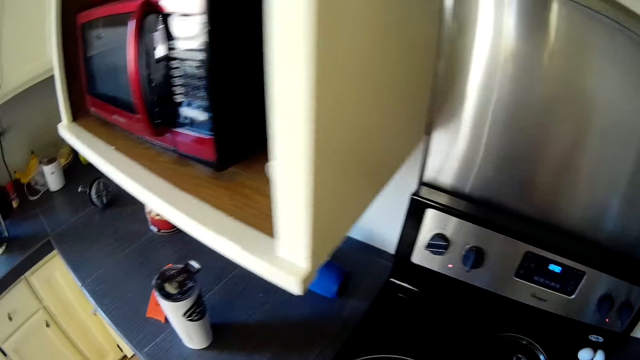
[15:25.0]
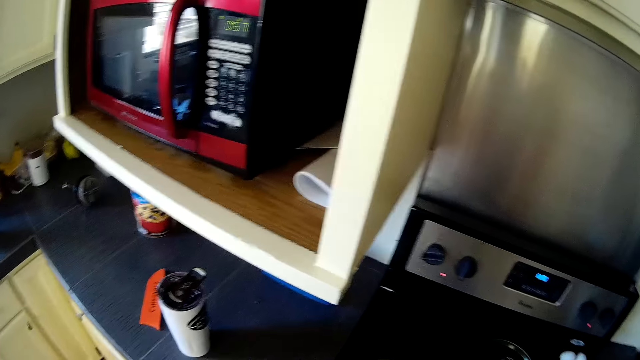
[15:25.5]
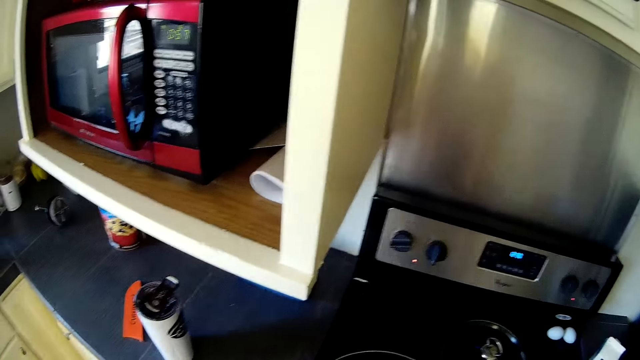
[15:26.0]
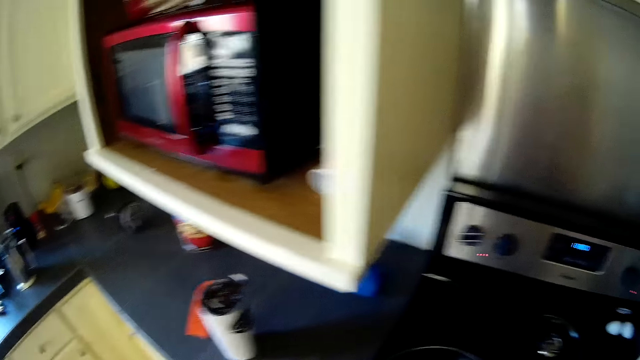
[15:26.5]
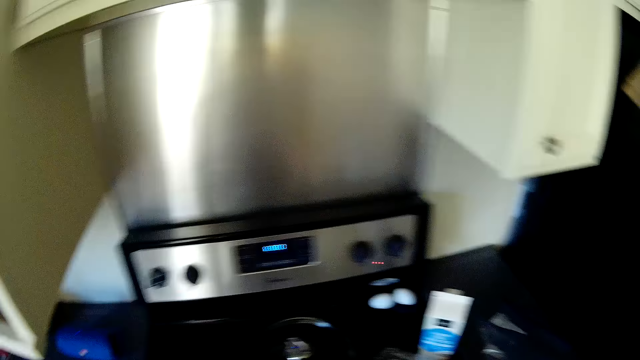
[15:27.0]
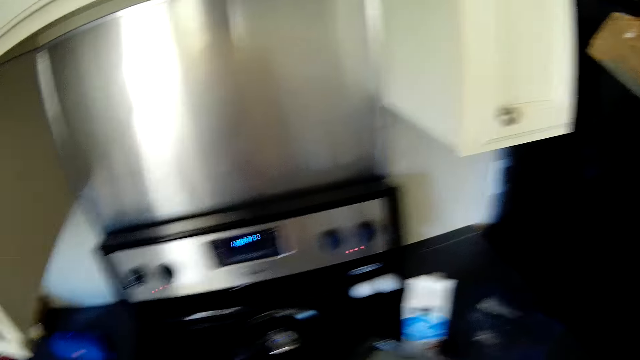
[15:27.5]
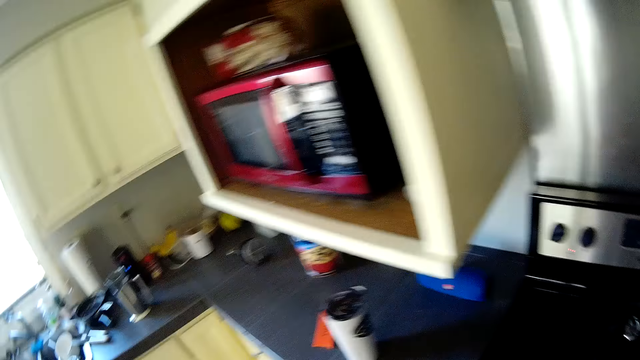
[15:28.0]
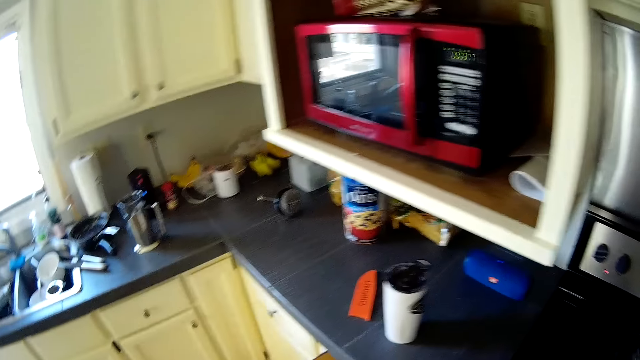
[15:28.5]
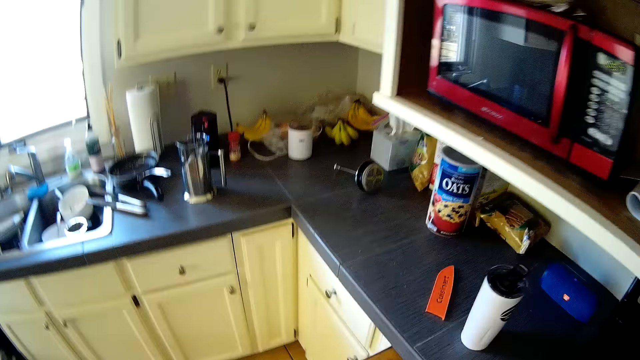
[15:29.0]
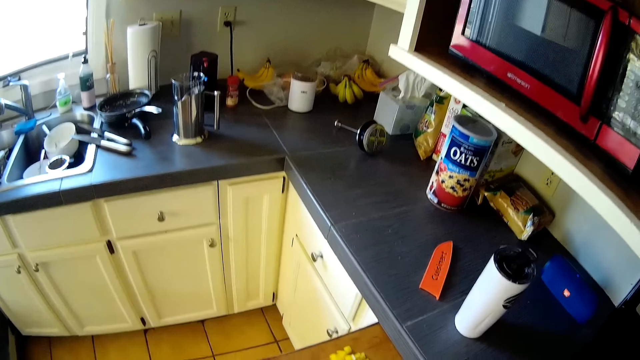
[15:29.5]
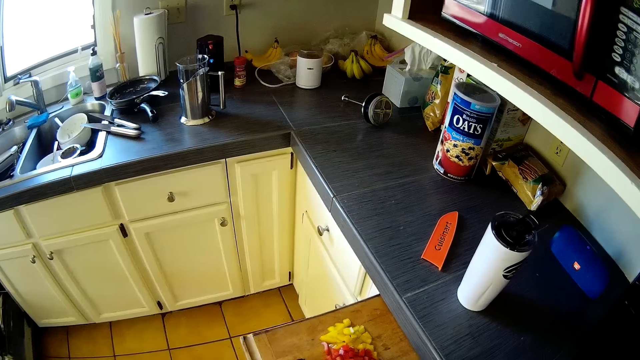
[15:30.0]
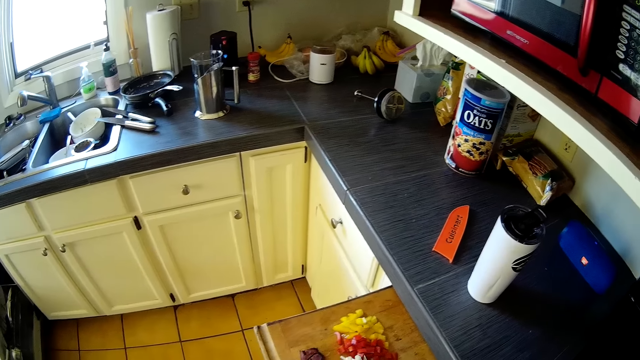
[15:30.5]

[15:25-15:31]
The camera wearer stares around the kitchen.

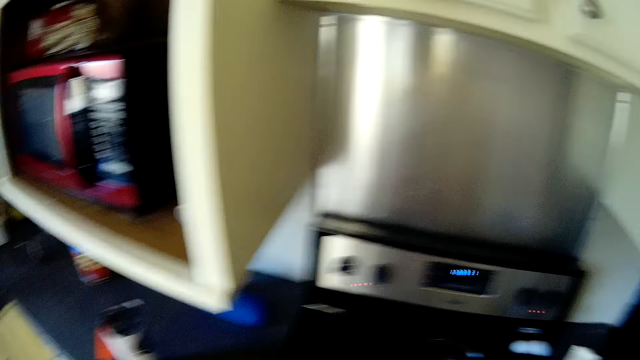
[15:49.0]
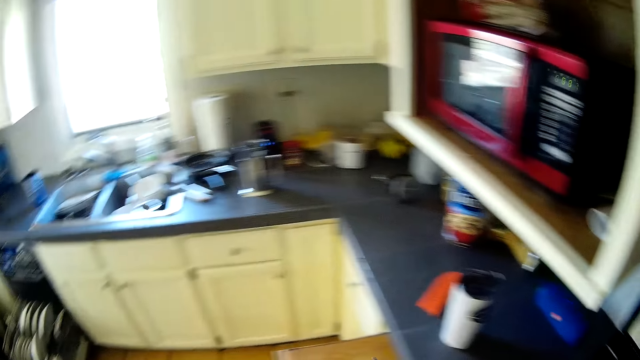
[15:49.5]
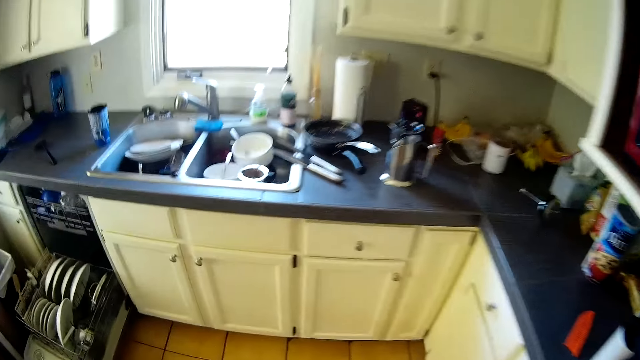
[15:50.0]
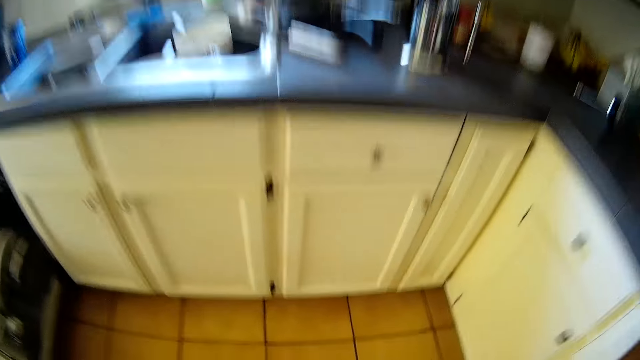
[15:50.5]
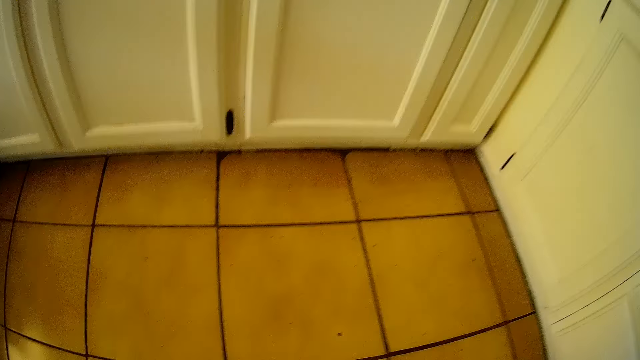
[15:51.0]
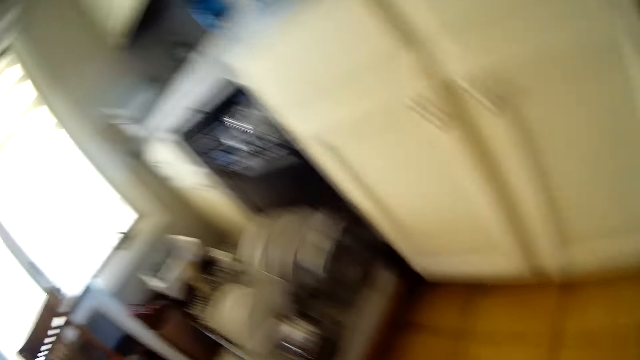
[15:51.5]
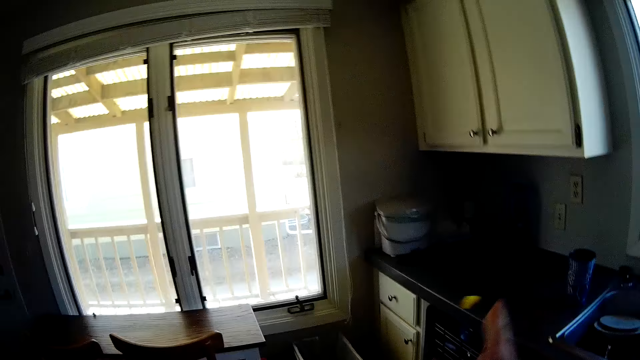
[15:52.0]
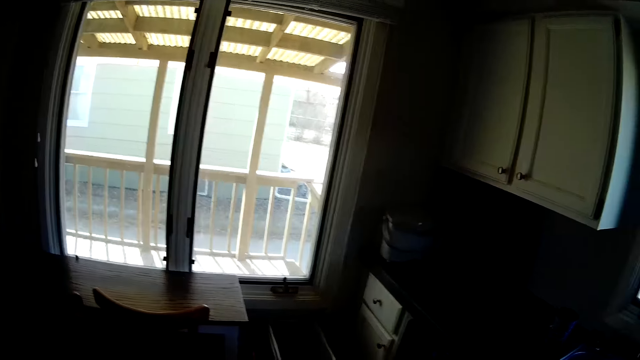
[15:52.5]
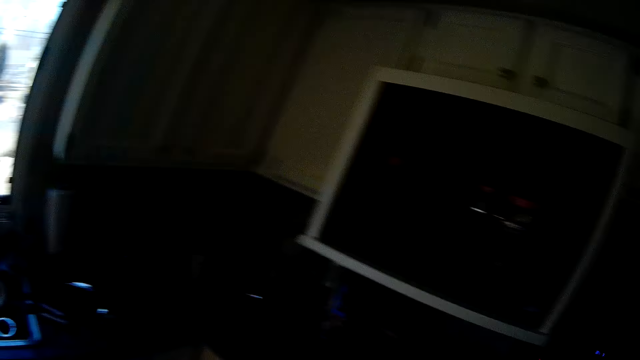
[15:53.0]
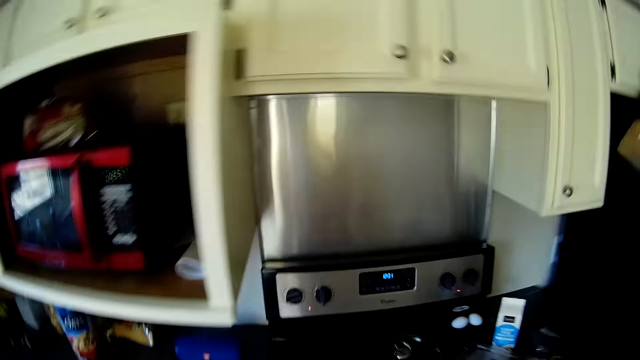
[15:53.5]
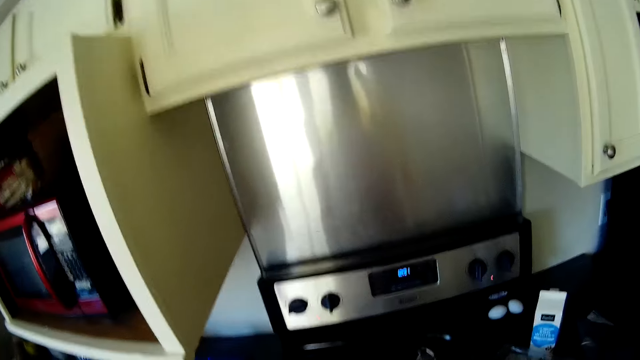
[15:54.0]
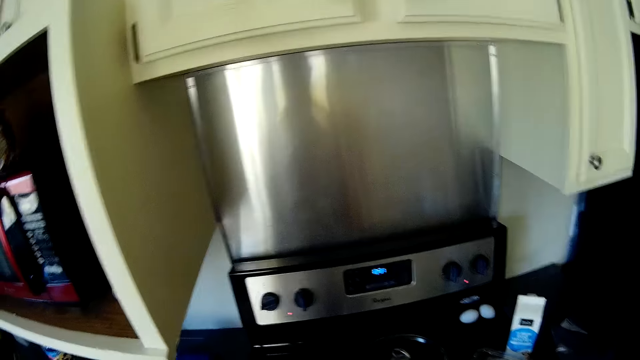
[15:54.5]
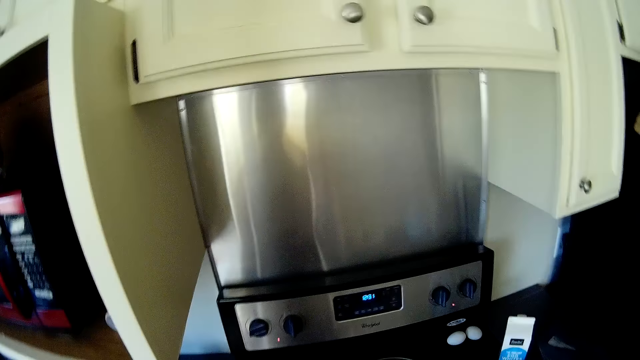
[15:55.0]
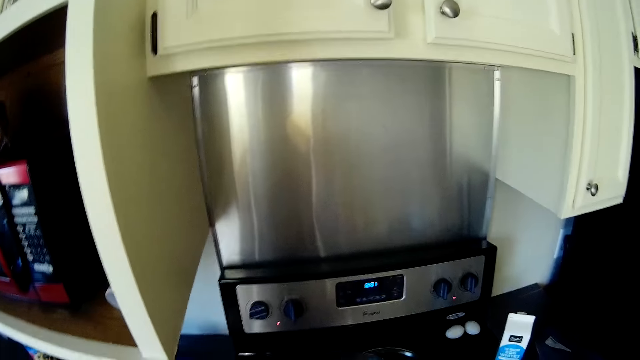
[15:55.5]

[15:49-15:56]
The camera wearer moves around the kitchen. They stare around the kitchen.

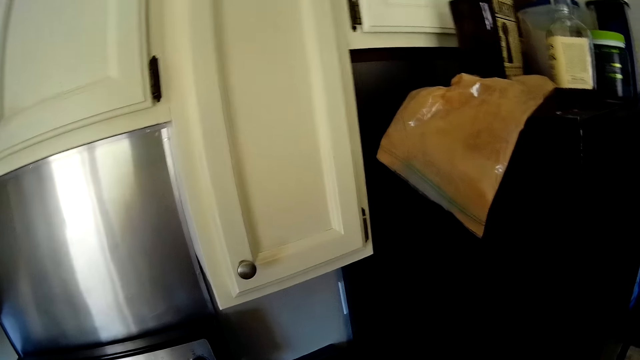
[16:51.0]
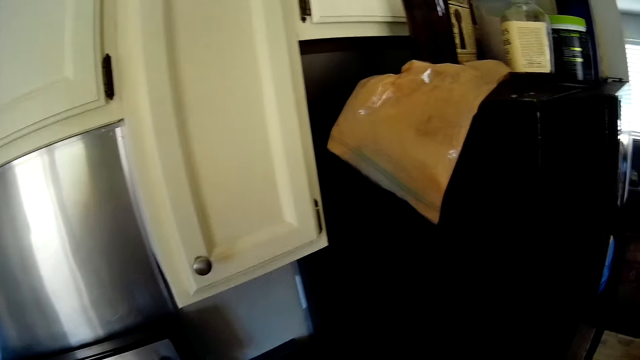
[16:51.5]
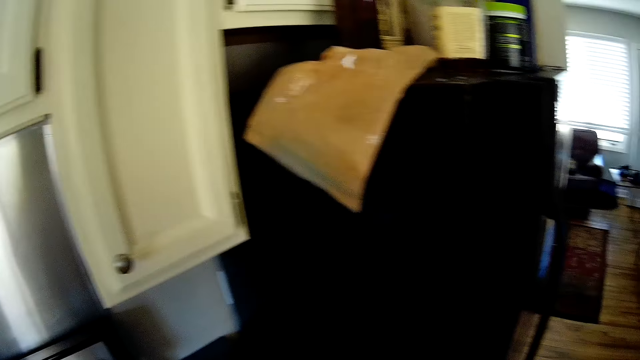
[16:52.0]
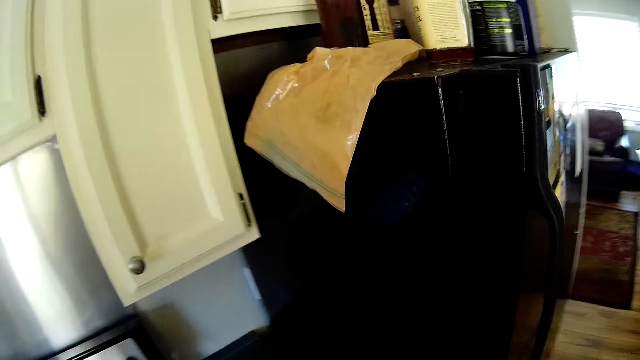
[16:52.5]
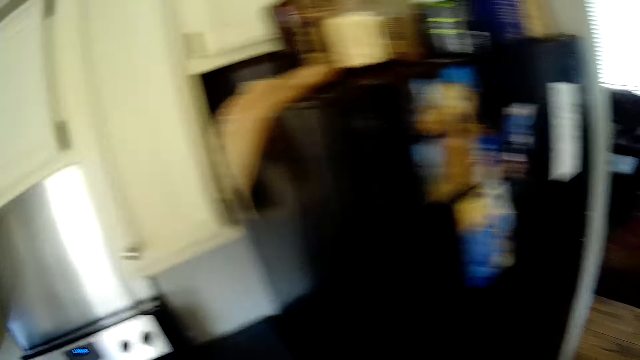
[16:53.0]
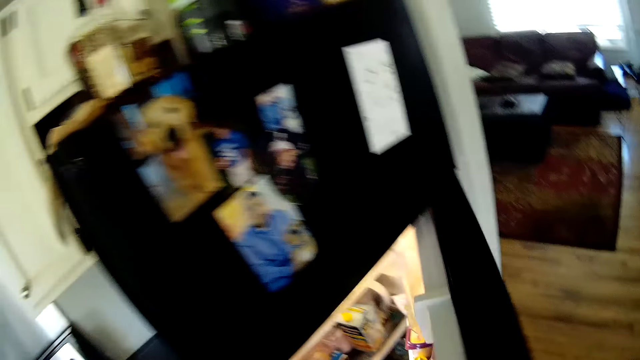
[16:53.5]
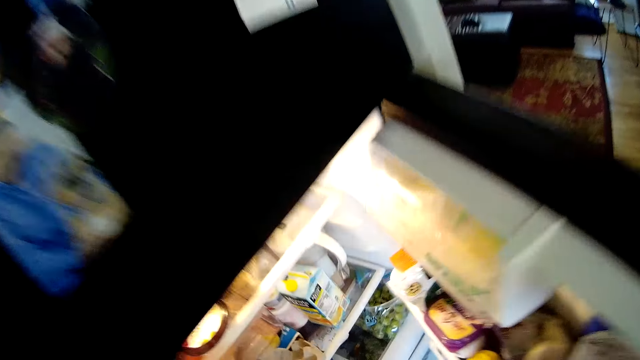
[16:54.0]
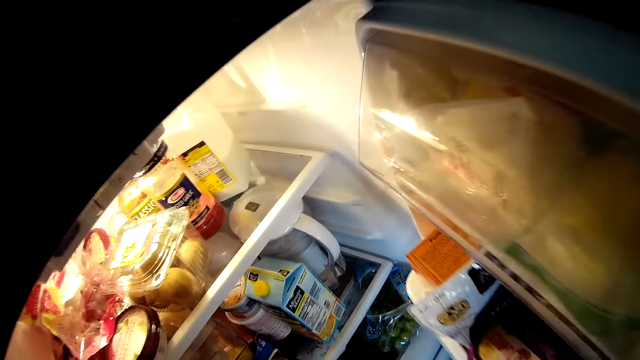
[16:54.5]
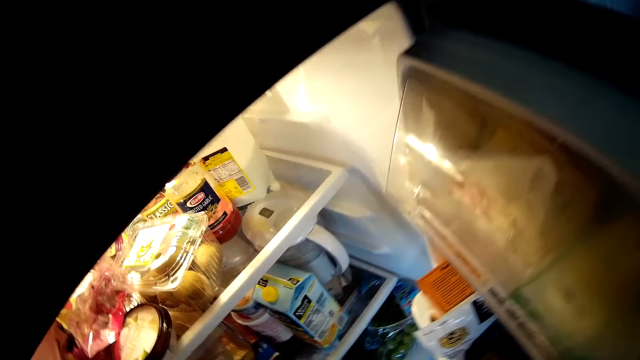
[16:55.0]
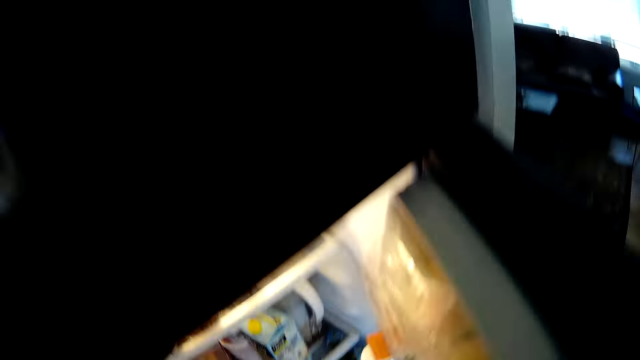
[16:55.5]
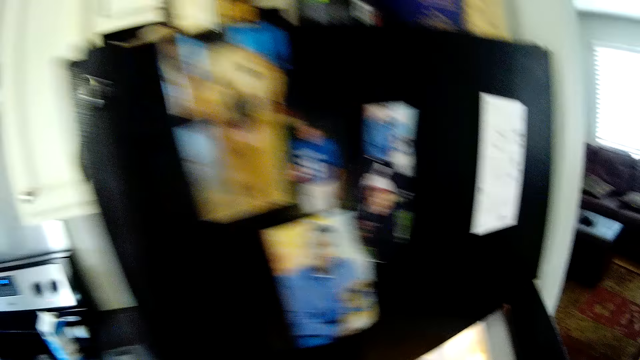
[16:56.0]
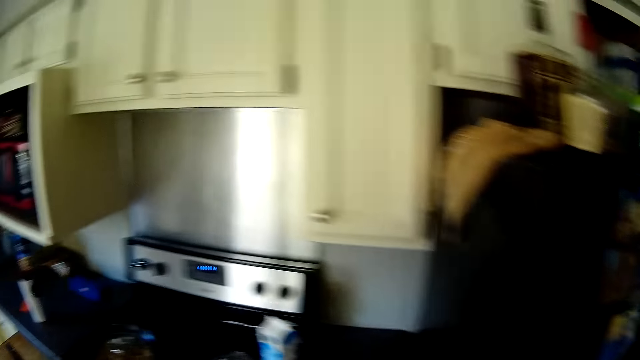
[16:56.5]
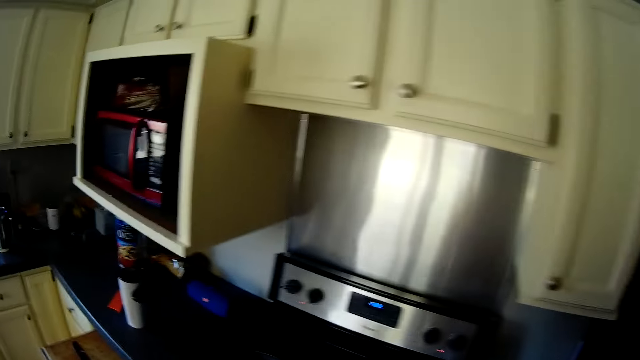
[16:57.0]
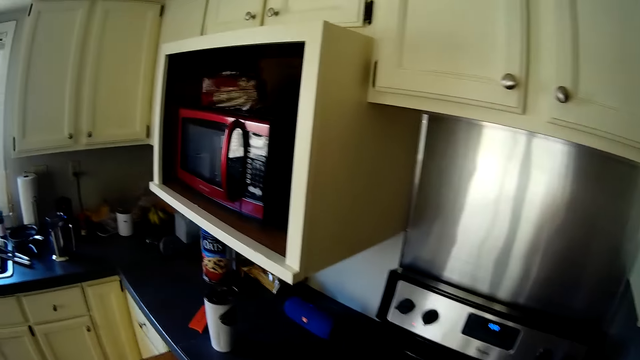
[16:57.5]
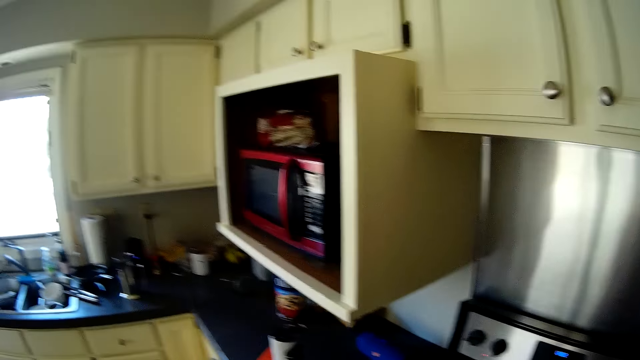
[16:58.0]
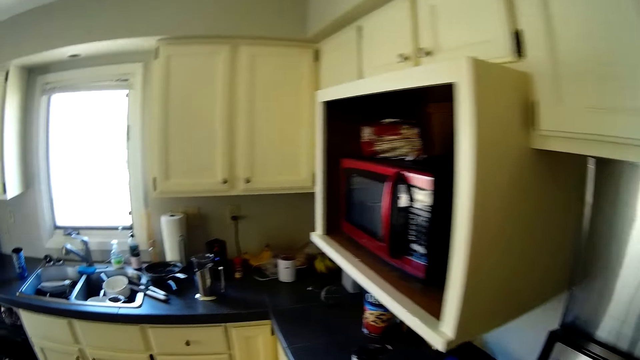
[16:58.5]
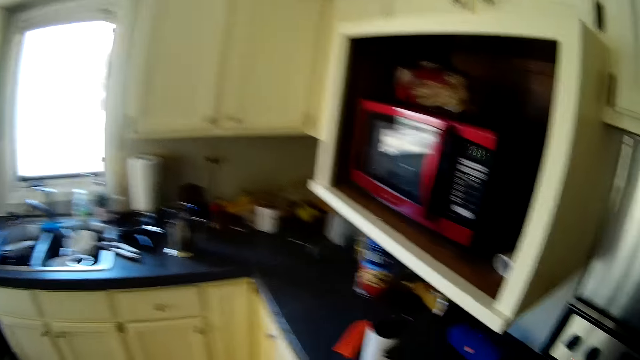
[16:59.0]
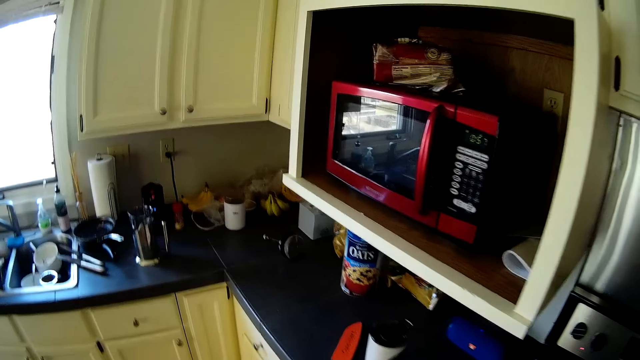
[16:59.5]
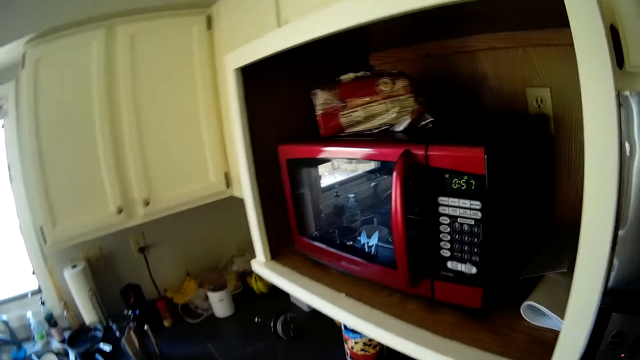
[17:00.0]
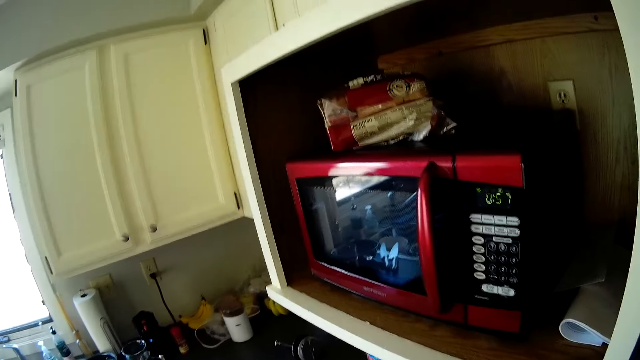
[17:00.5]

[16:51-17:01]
The camera wearer moves around the kitchen. He opens a fridge with his right hand. He stares inside the fridge. He moves around the kitchen.
